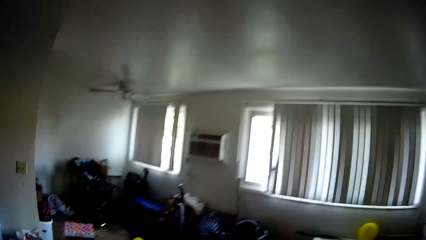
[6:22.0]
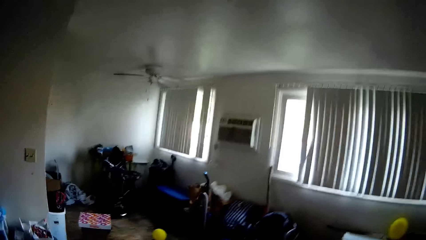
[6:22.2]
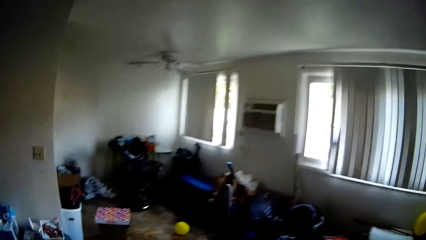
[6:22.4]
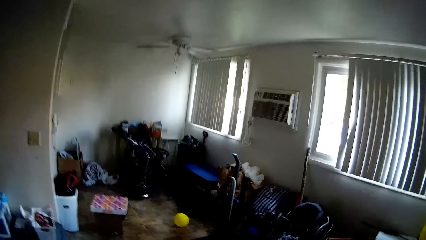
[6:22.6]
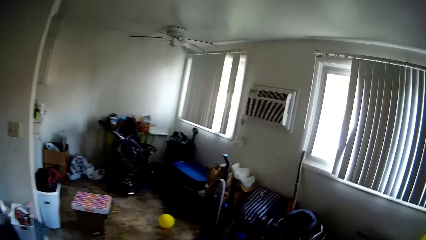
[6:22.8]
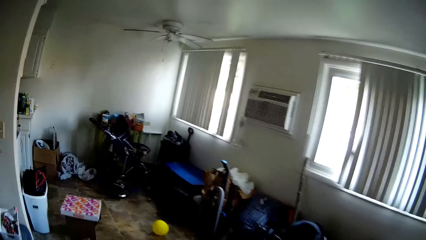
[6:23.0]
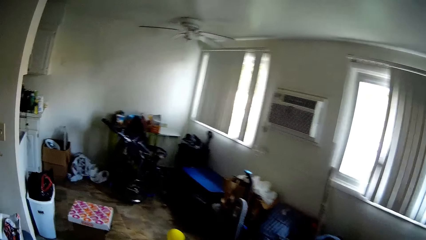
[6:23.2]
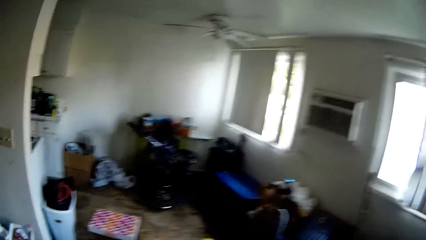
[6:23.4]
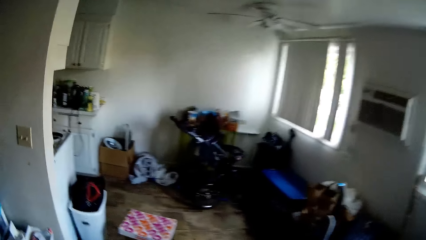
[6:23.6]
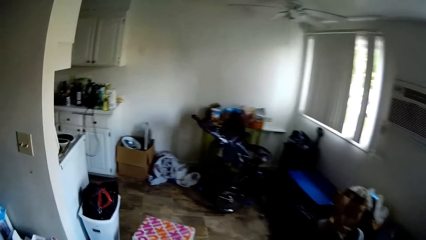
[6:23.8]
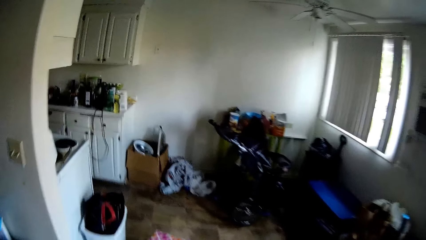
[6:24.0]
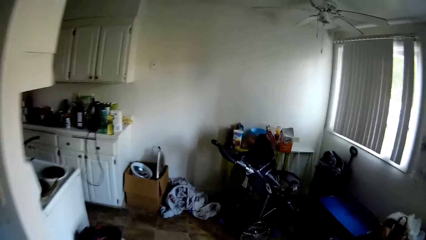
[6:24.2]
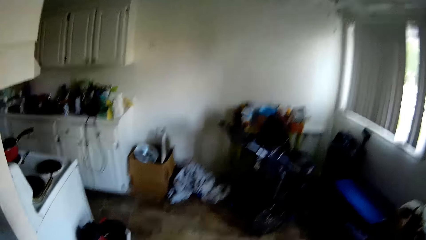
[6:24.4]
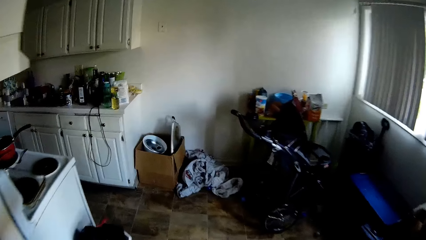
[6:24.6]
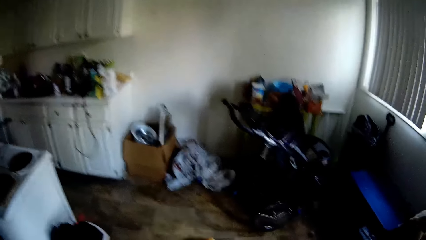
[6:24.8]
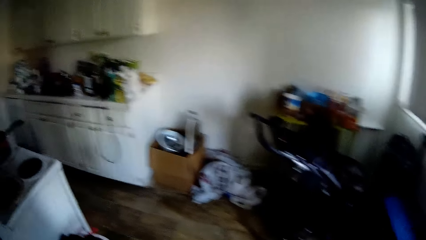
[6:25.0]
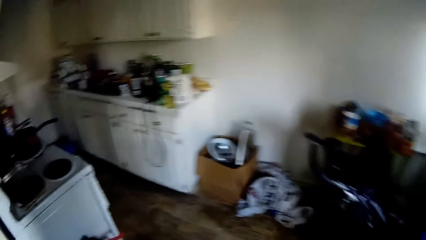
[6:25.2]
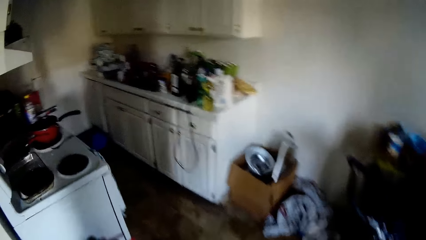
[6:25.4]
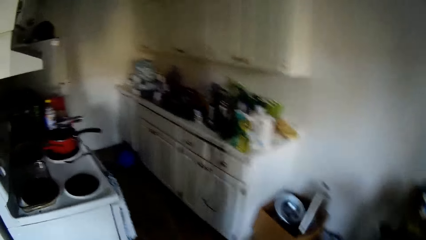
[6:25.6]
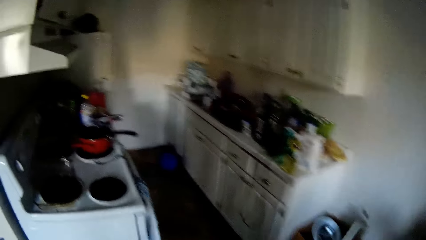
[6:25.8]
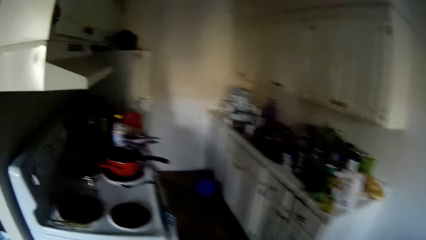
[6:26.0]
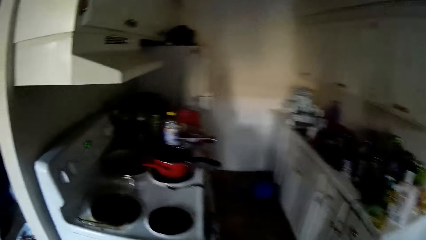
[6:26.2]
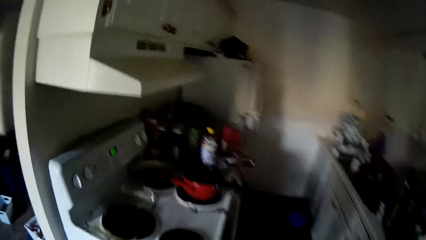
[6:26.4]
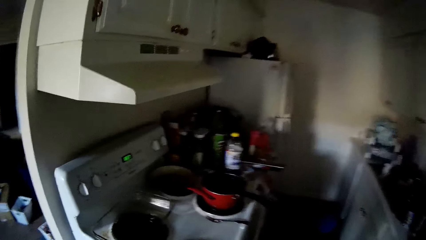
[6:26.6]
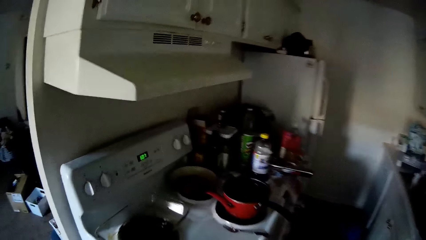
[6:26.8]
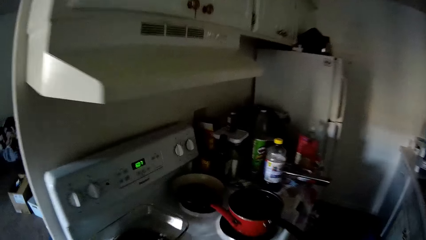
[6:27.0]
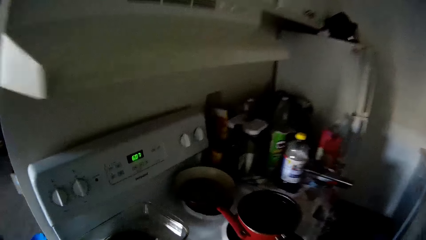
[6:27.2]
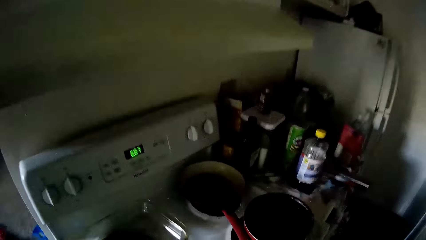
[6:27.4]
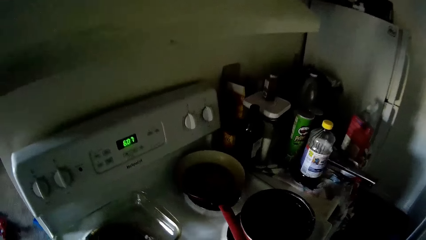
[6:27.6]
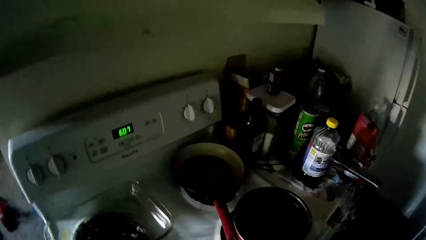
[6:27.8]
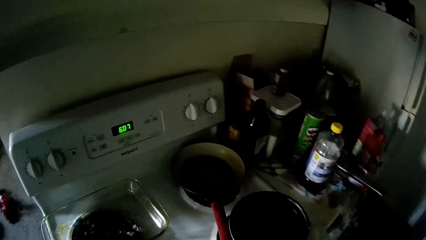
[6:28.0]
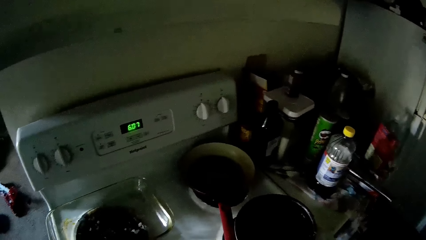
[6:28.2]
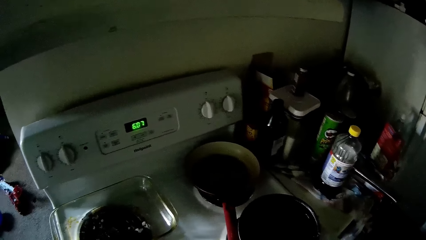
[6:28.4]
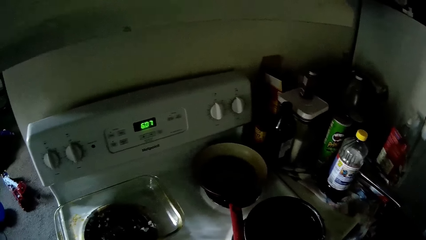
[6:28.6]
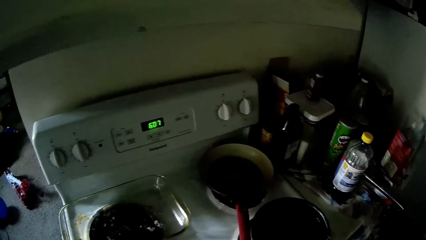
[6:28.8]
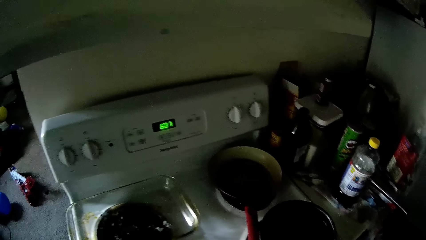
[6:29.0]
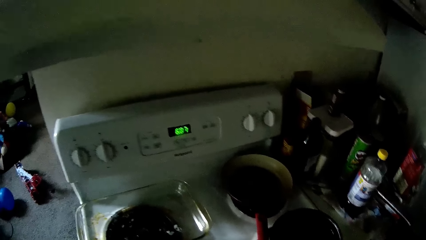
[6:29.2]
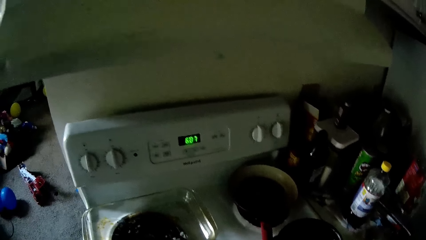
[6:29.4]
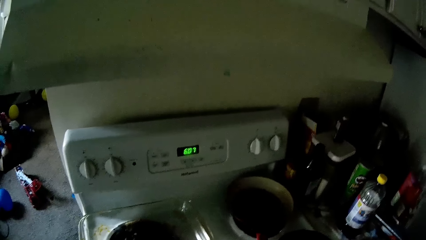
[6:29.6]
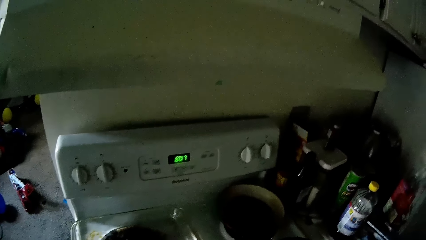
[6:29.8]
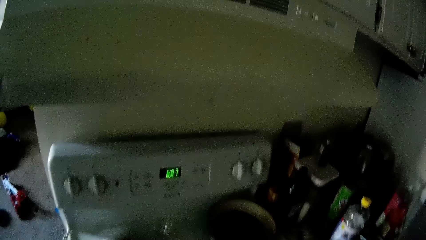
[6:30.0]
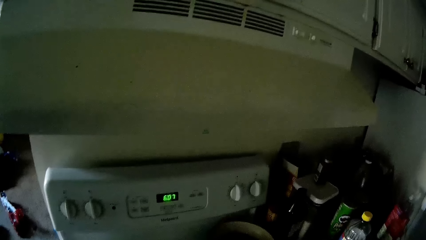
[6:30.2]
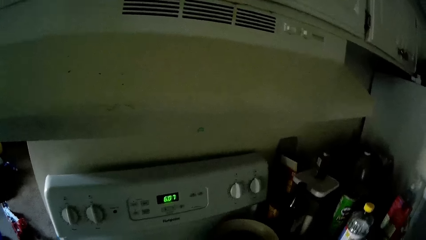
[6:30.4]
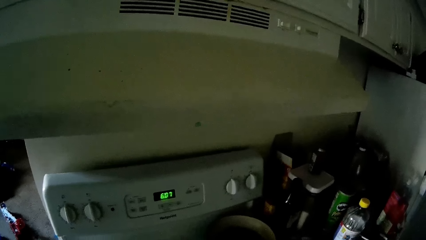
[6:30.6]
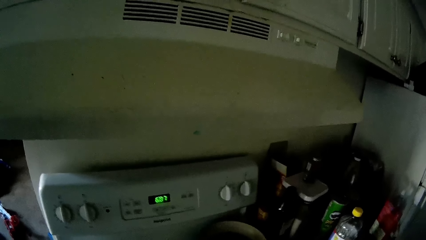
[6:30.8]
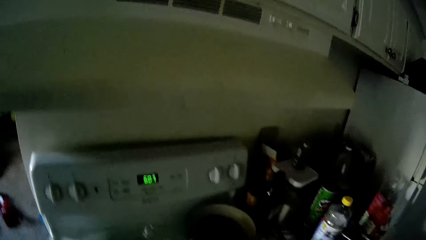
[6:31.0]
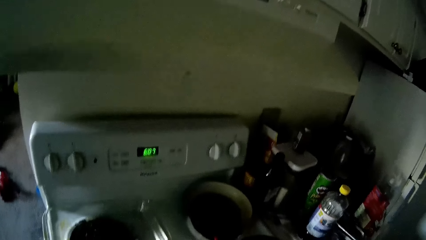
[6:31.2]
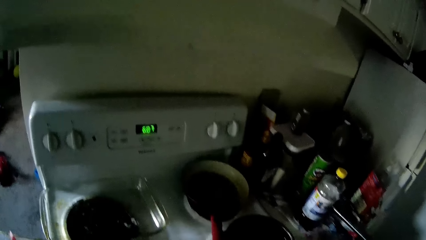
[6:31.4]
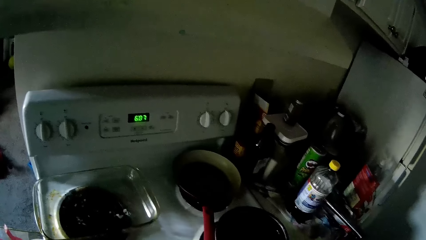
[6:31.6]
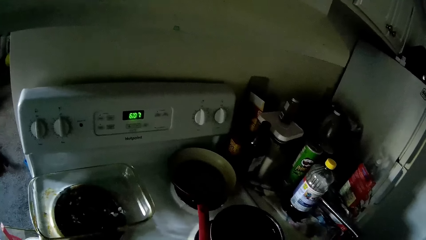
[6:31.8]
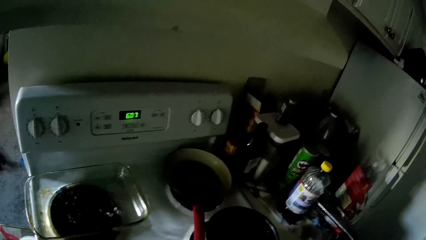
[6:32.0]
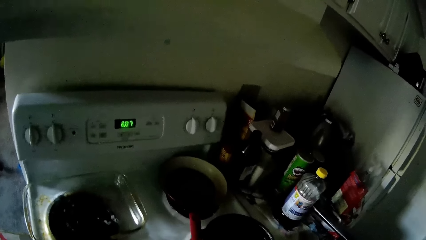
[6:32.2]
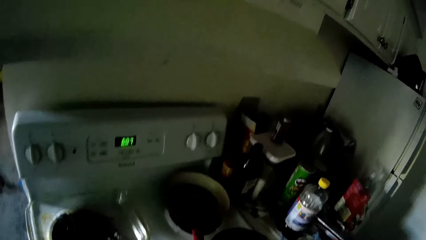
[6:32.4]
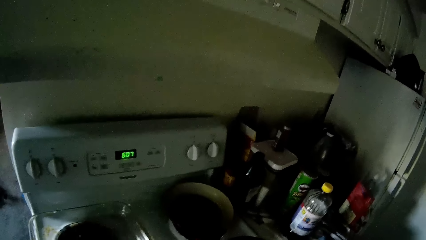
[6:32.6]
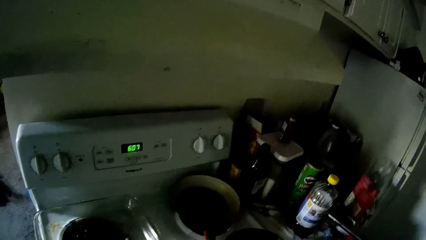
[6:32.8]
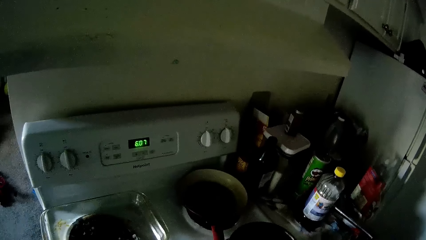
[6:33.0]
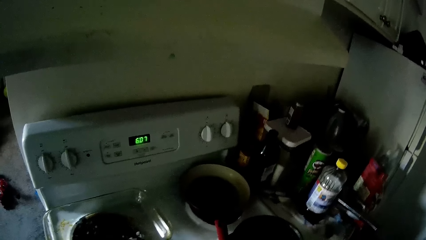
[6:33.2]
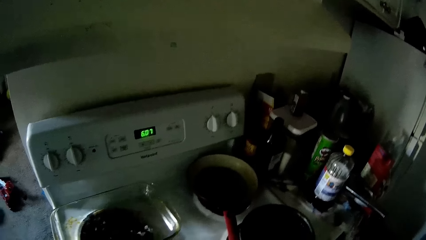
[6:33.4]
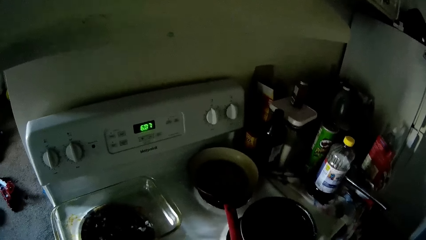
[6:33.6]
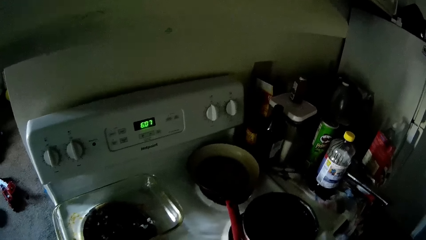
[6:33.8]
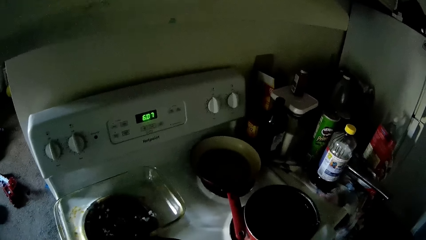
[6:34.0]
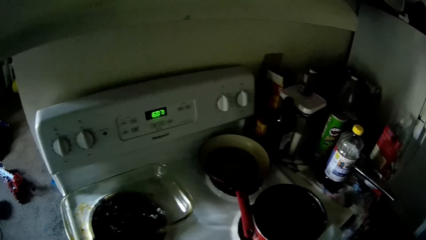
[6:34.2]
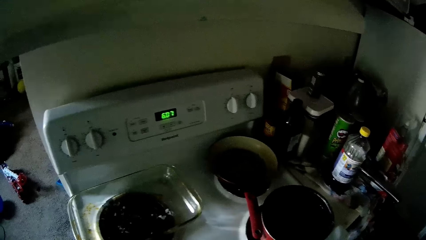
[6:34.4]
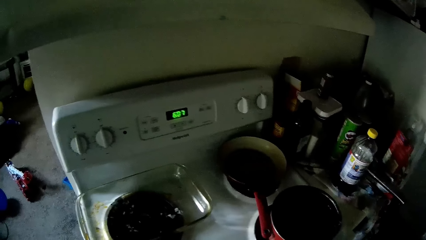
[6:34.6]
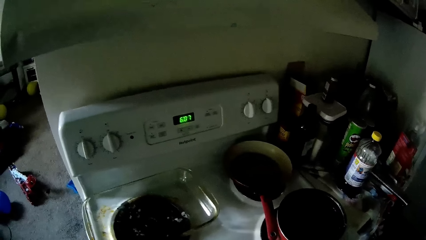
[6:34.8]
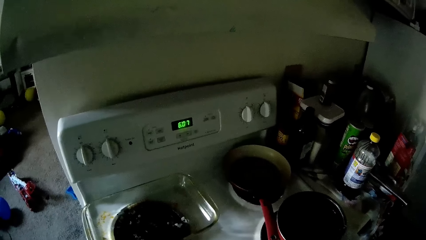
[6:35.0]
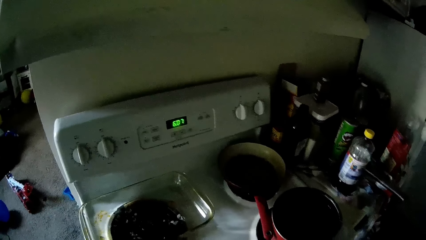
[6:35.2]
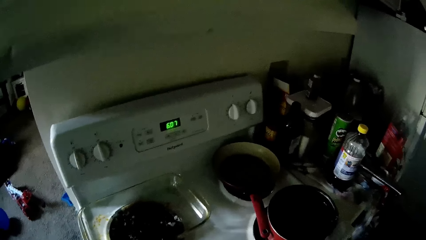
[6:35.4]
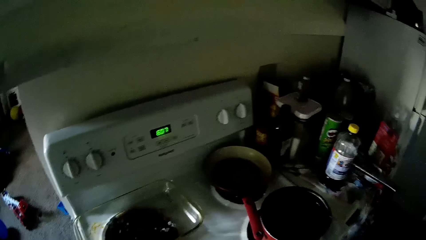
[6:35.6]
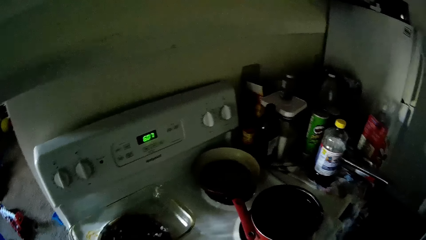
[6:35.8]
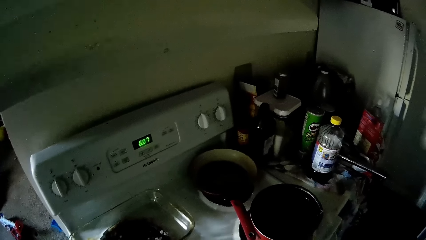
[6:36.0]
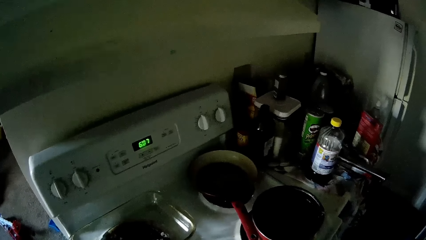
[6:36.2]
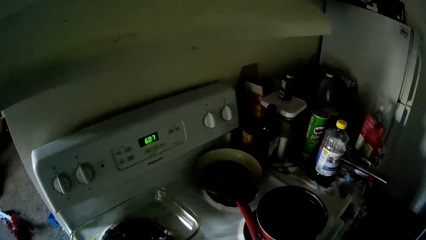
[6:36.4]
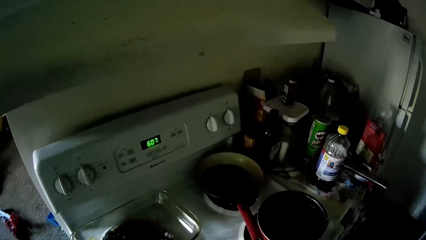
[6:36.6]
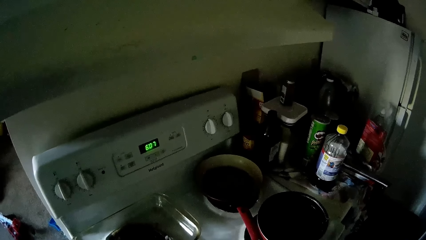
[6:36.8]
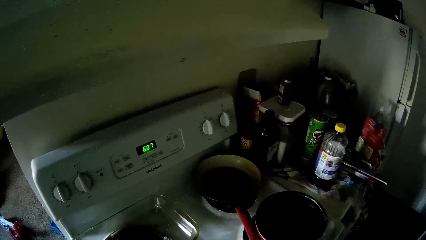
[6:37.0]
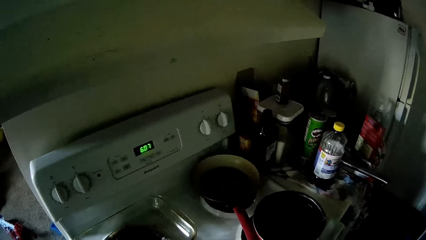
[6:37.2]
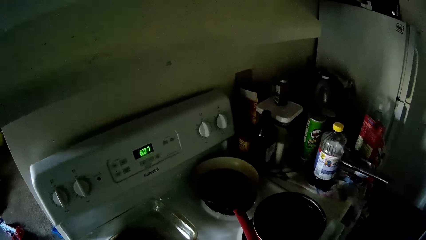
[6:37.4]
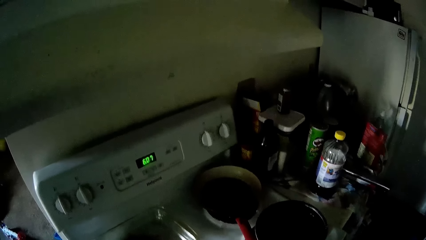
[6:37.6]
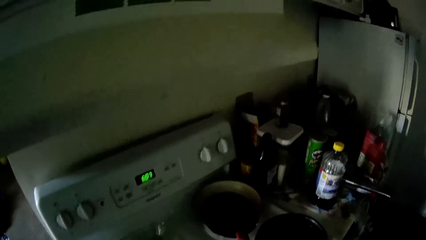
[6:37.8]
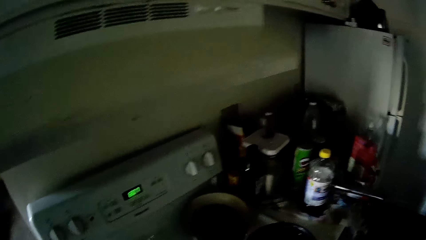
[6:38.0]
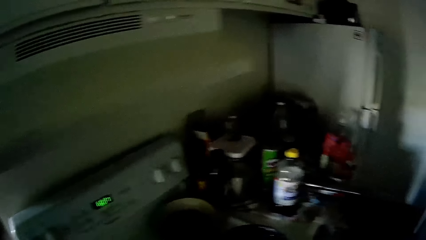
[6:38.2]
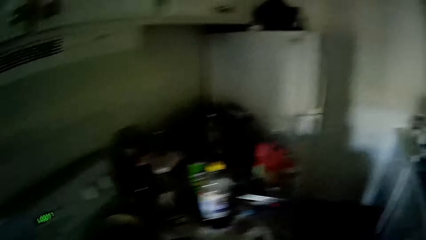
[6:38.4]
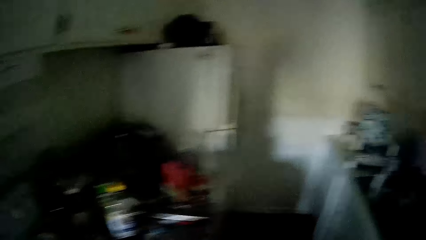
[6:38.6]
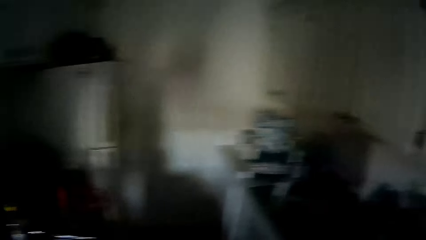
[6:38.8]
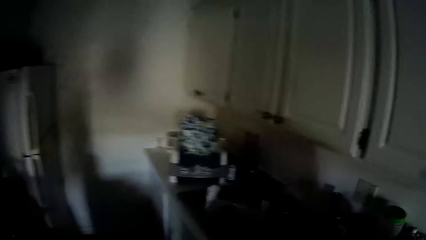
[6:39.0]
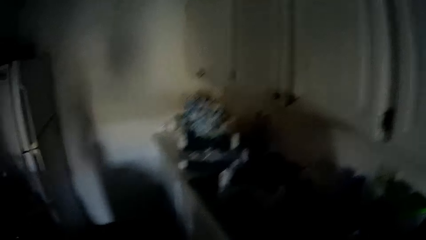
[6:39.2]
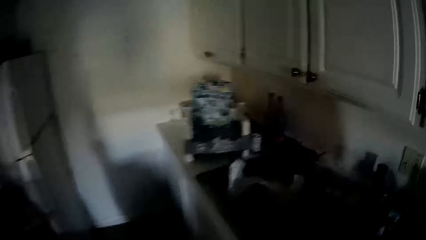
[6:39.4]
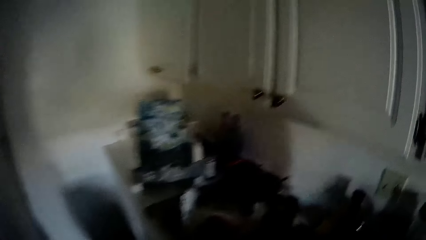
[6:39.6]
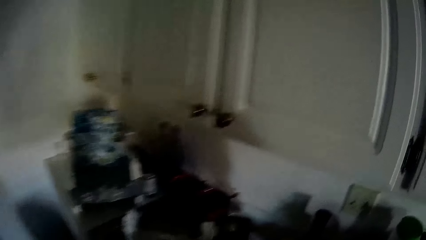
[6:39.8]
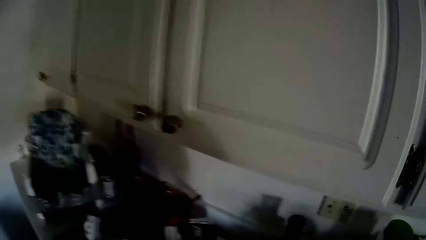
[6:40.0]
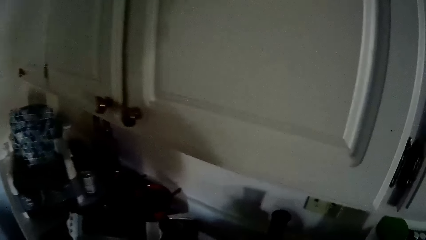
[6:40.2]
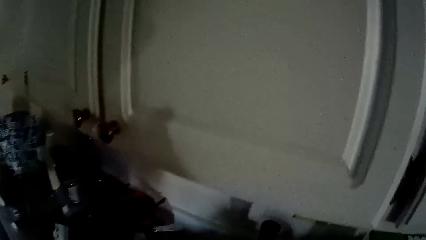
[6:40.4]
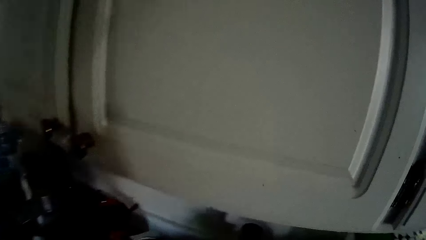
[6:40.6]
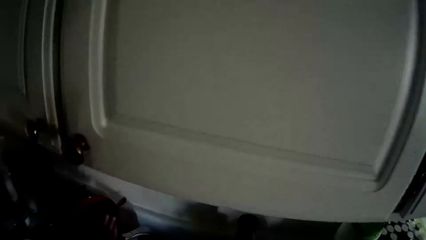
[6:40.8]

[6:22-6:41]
The camera wearer stares at the oven. They stare at the wall.
